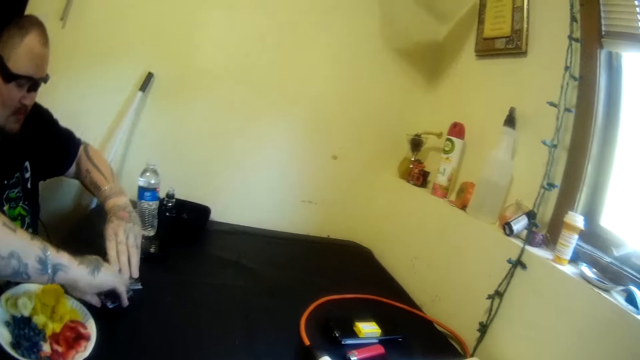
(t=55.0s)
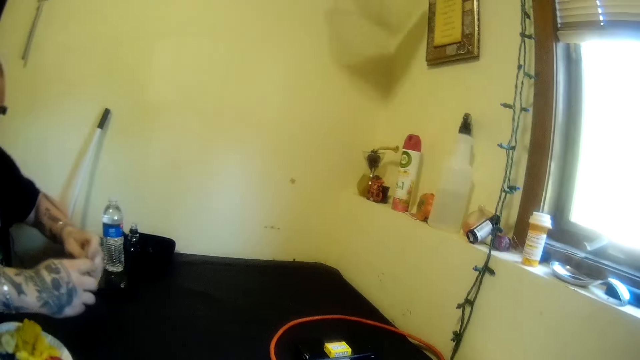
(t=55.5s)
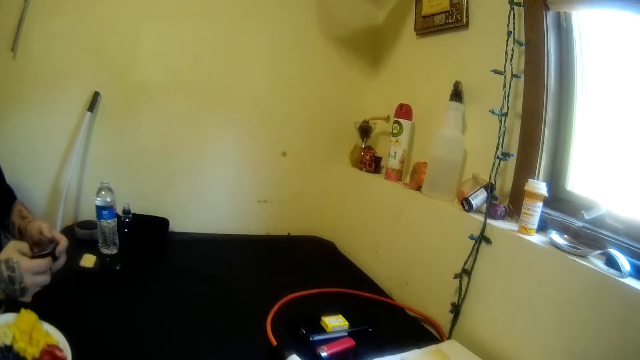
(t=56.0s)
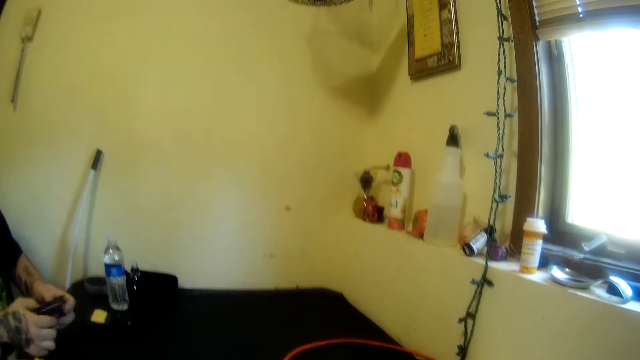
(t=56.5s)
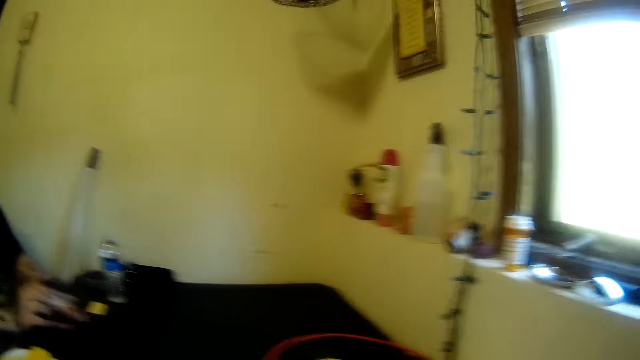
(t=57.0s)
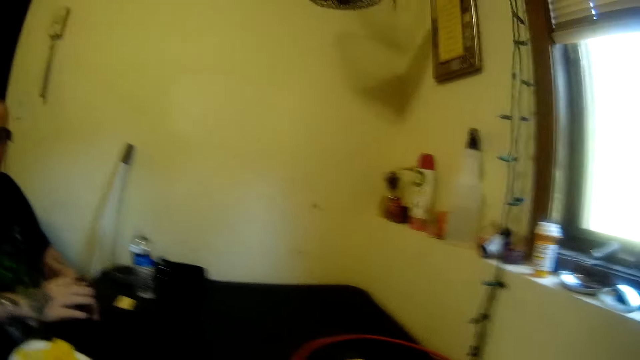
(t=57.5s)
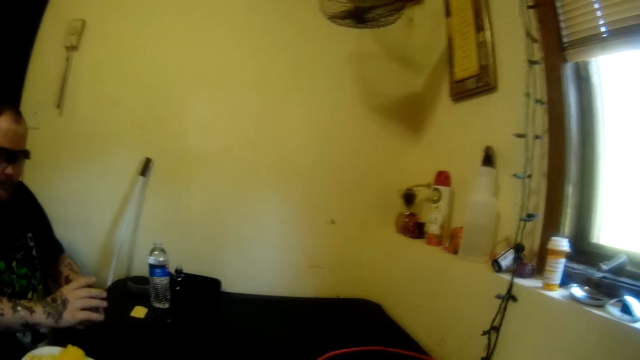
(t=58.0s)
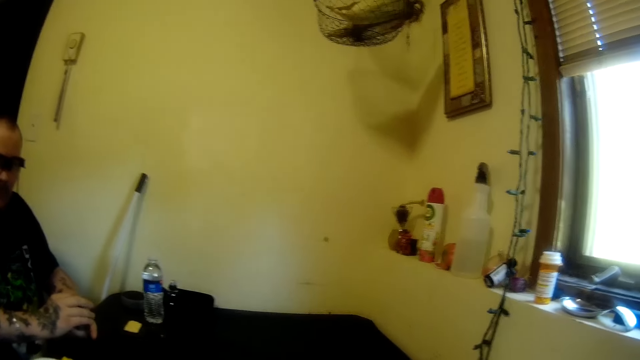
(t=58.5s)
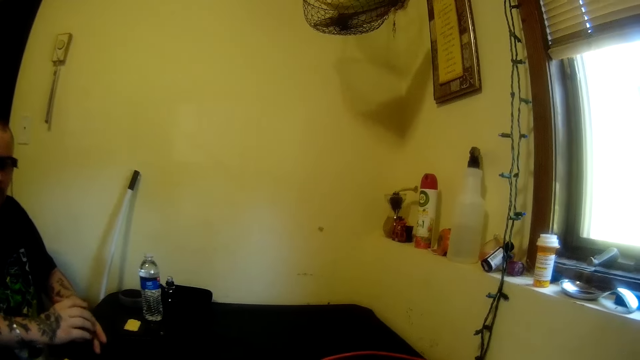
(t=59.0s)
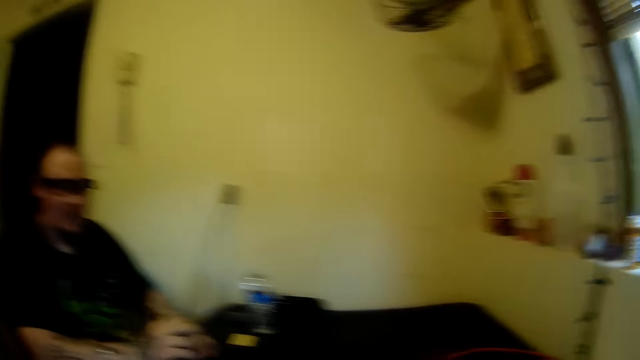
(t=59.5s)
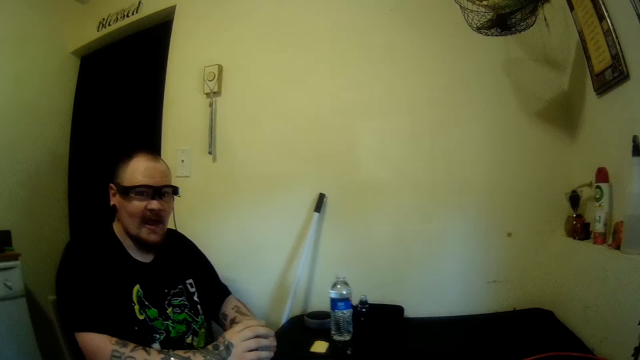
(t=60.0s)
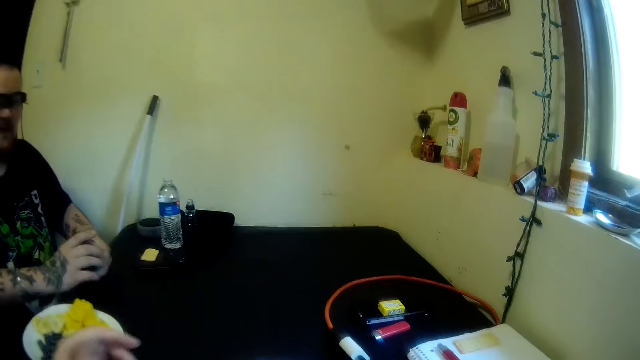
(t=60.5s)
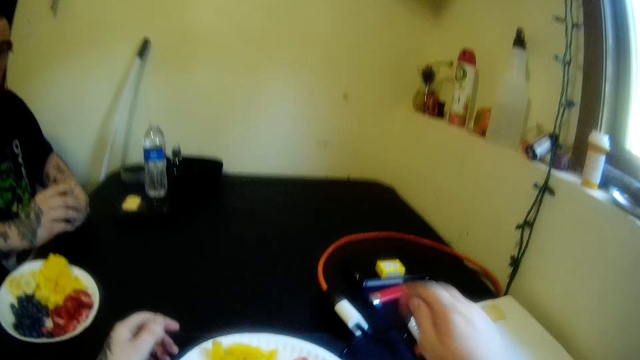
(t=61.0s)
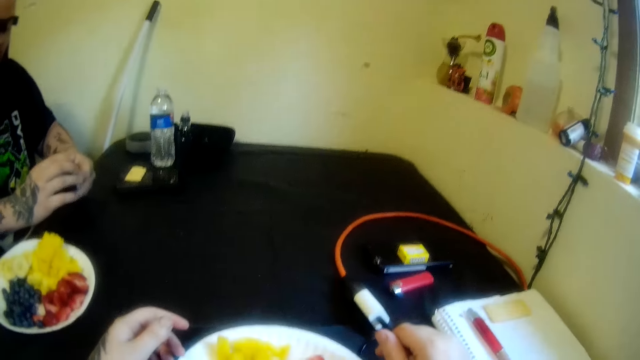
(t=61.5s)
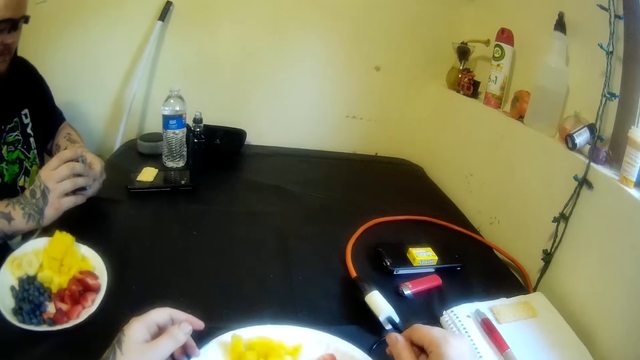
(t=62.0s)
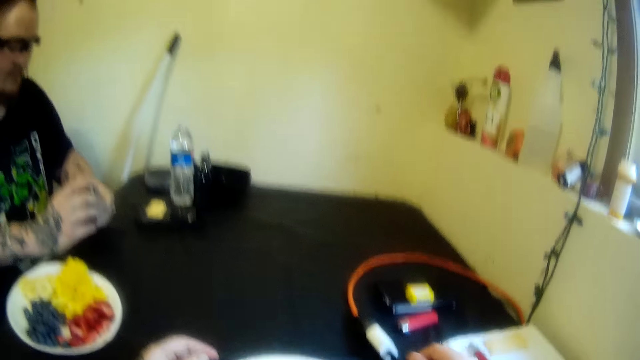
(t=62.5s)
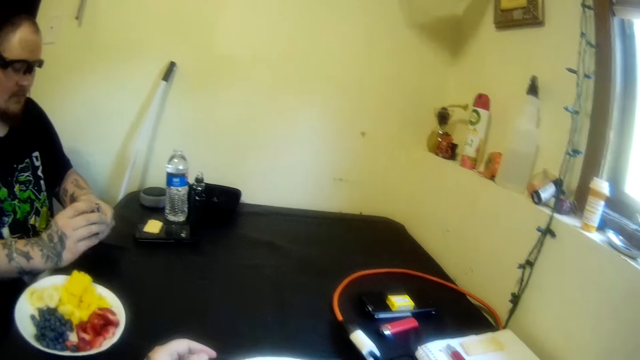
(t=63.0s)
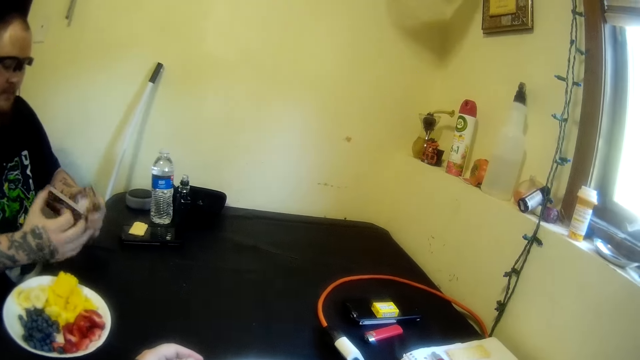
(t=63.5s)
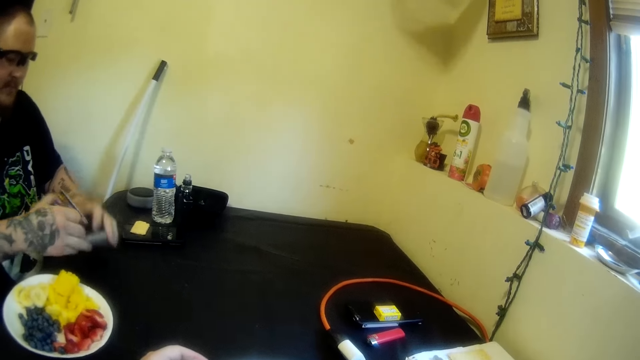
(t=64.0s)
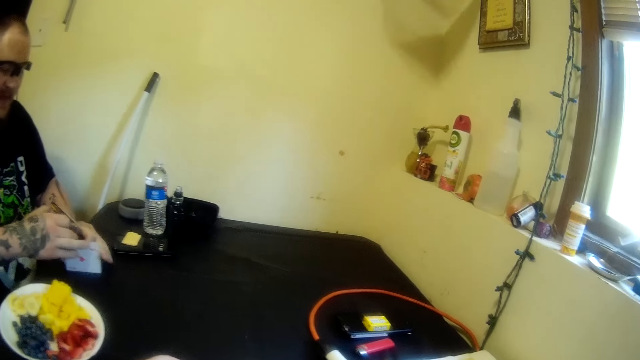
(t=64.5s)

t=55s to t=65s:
A man adjusts the cards with his hands. The camera wearer puts down his hand.

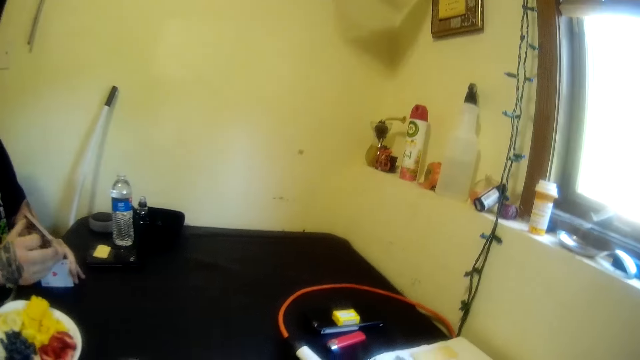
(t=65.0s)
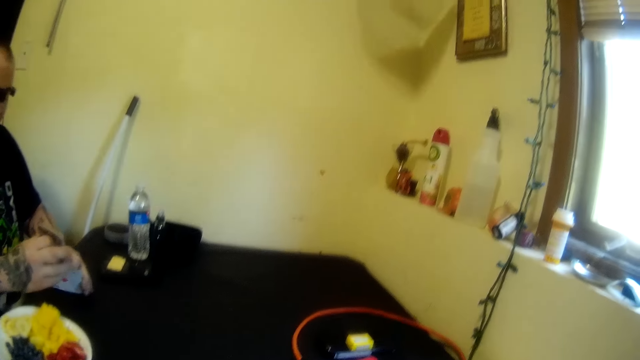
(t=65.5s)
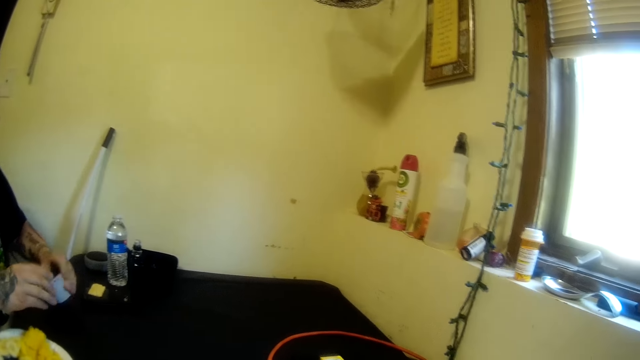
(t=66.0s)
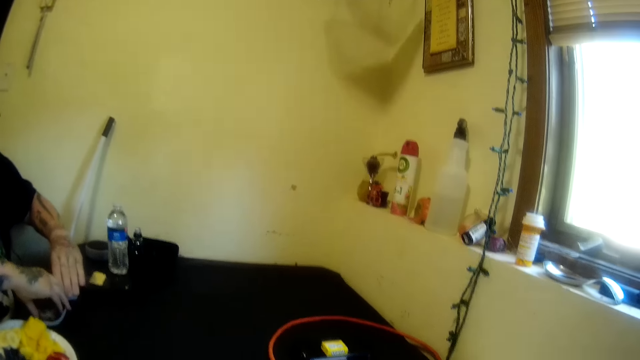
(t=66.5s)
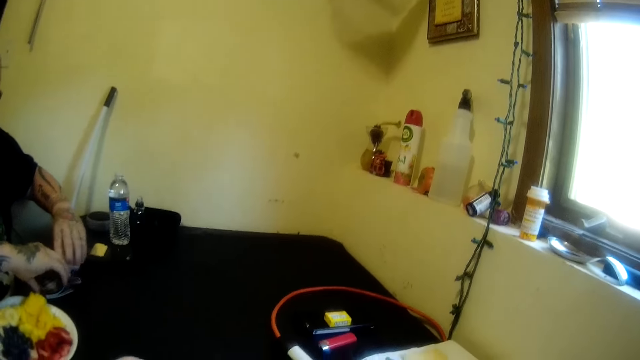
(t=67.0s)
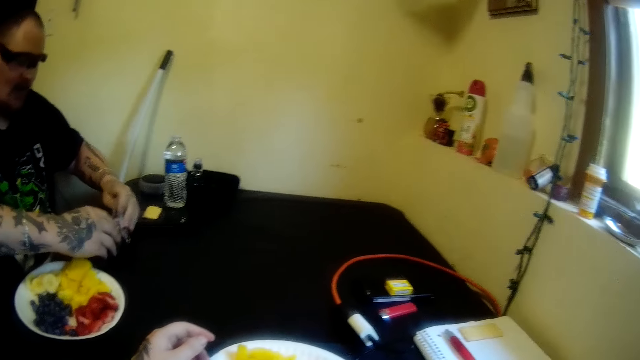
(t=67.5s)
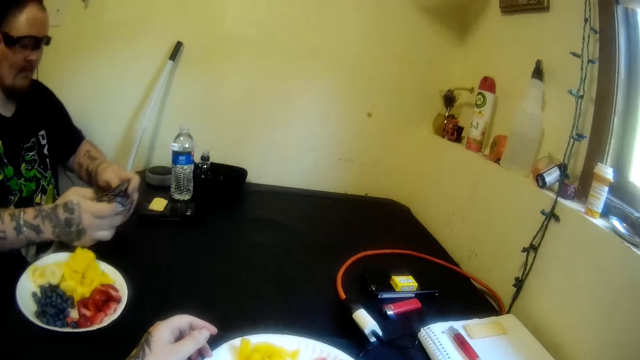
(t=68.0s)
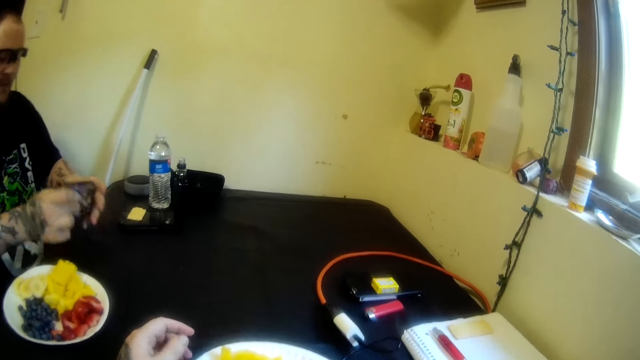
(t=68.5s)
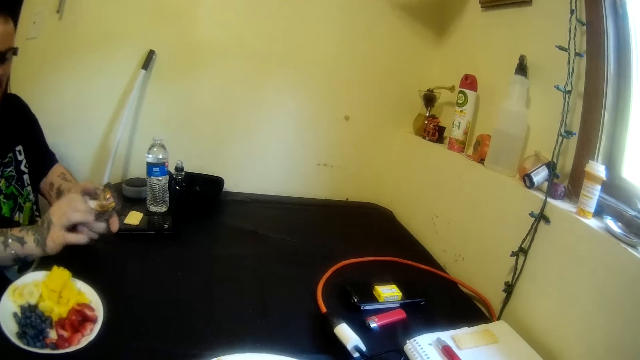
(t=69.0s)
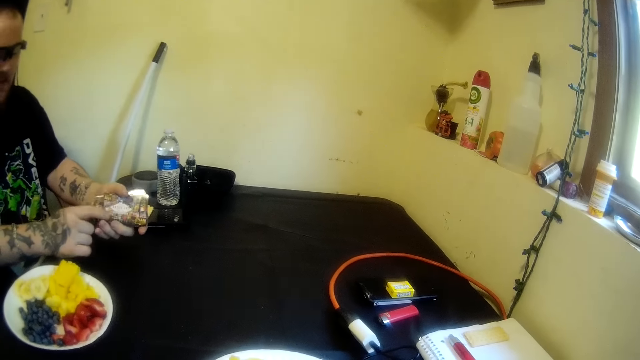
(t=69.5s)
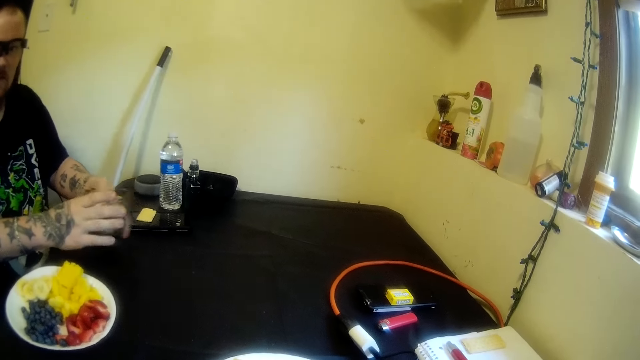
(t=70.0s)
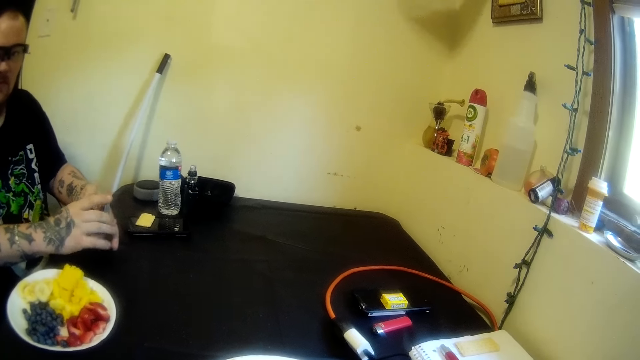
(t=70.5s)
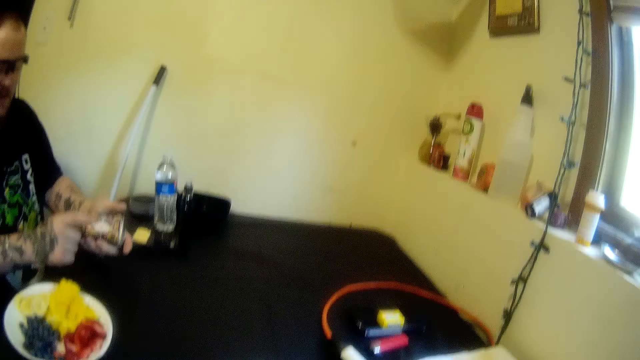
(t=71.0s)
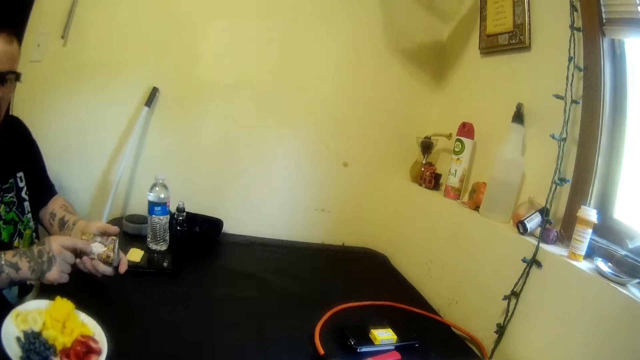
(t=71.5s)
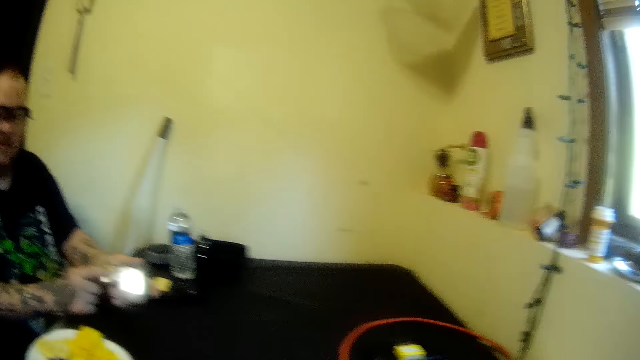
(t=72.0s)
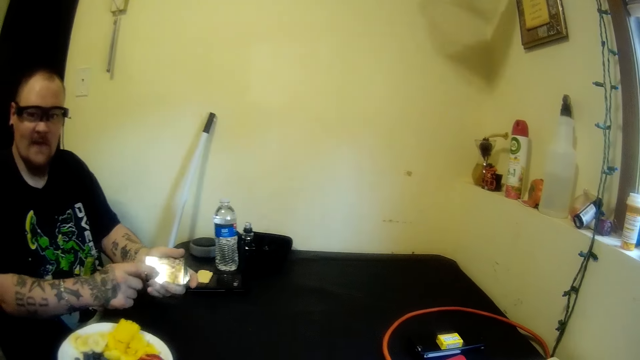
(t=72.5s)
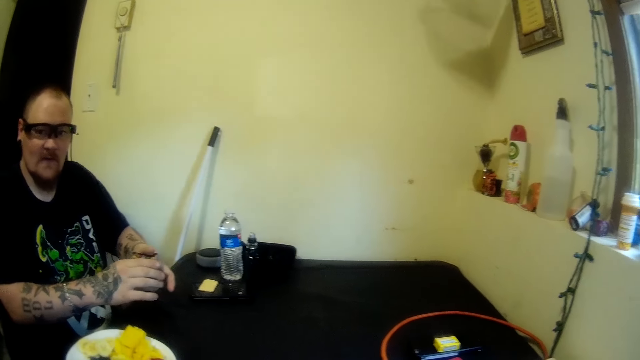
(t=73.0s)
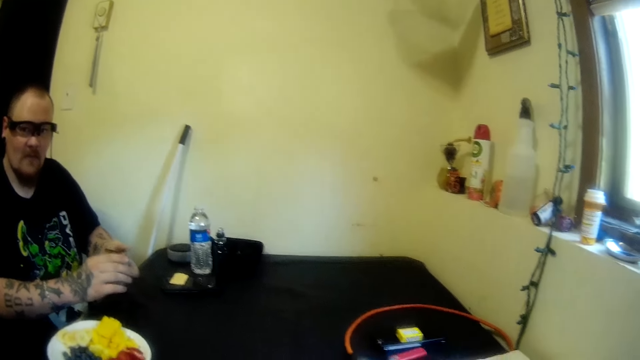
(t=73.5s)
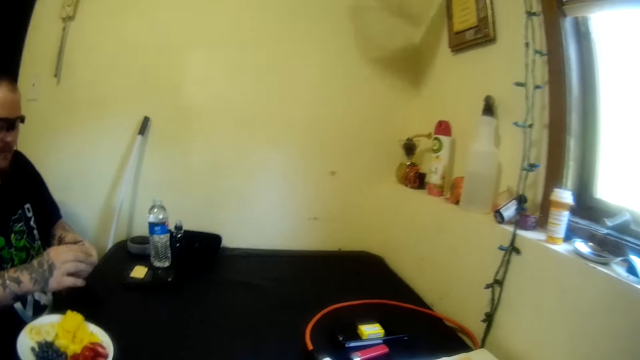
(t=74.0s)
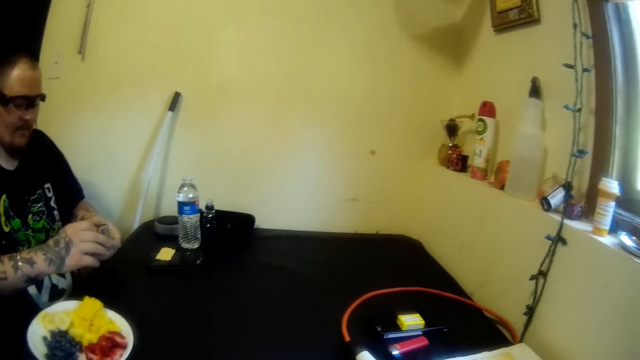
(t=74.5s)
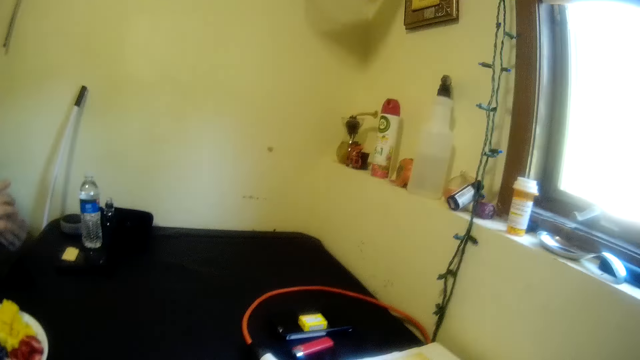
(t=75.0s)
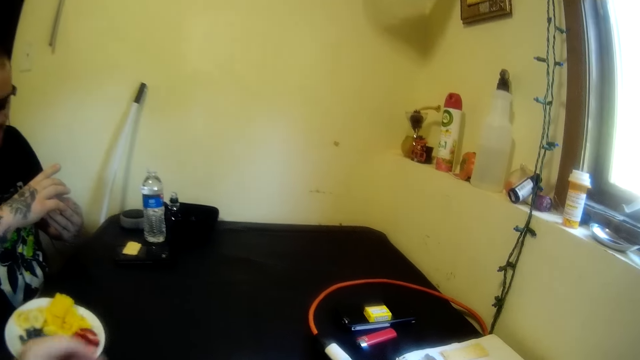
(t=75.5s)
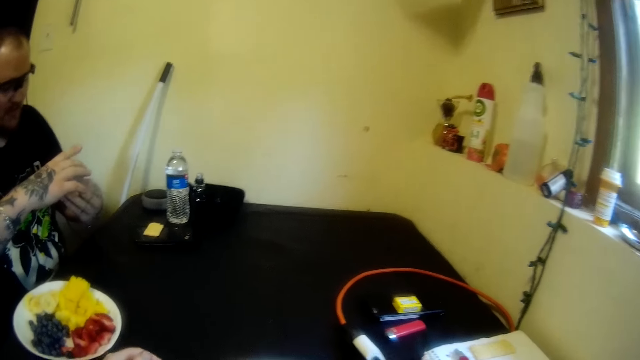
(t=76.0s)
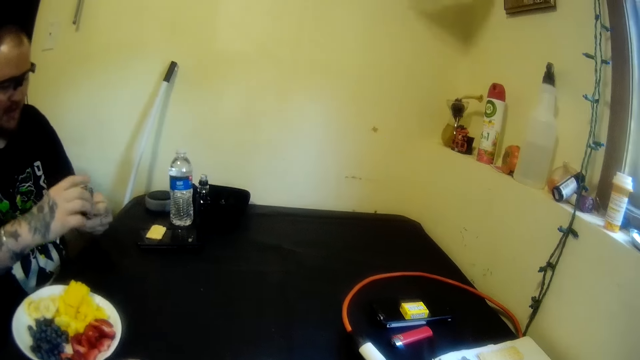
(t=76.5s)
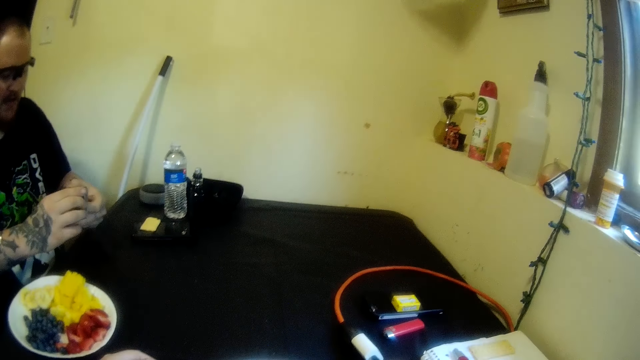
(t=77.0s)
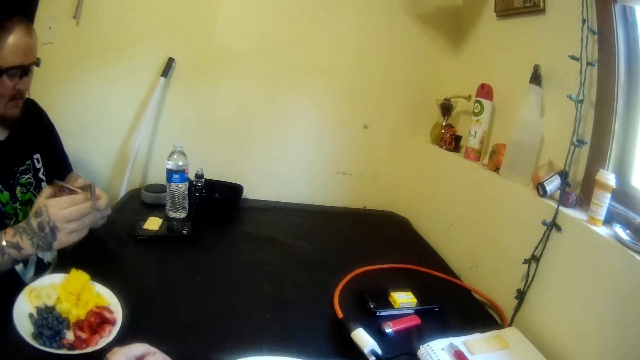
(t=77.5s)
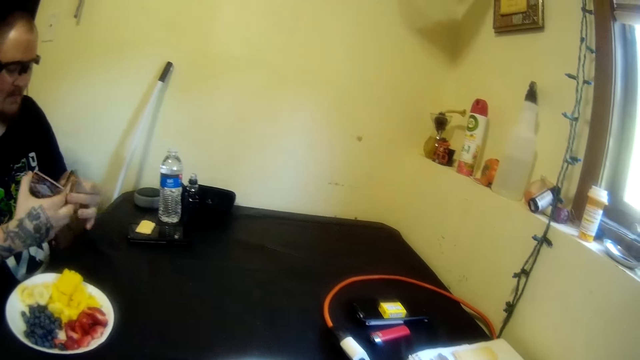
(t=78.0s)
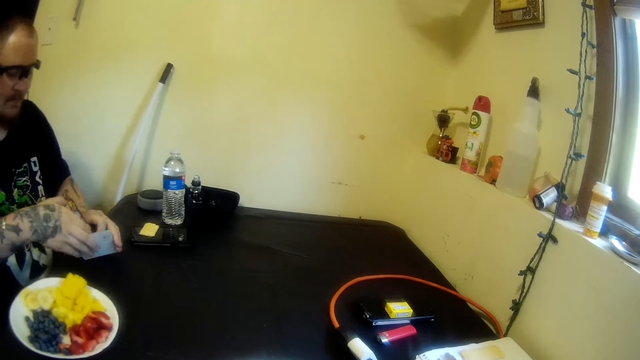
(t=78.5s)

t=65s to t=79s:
A man holds the cards, shuffles the cards on the table with his hands, holds the cards and adjusts the cards with his hands. The camera wearer talks to the man.
